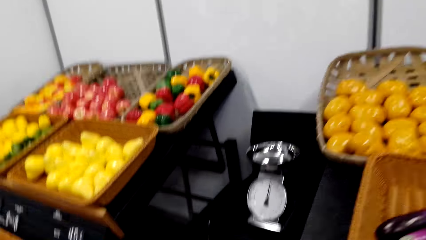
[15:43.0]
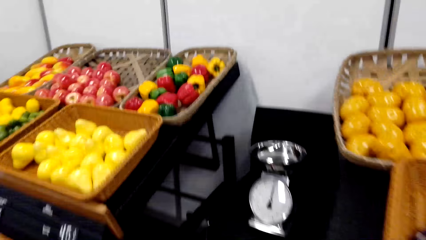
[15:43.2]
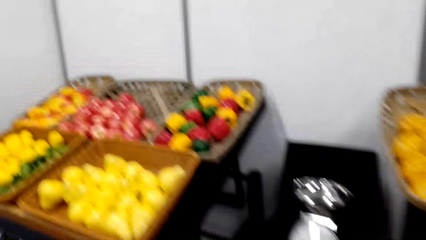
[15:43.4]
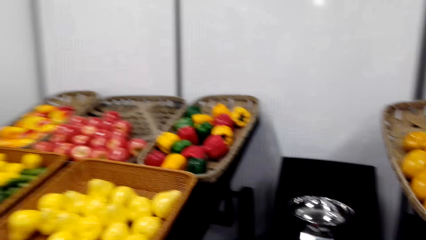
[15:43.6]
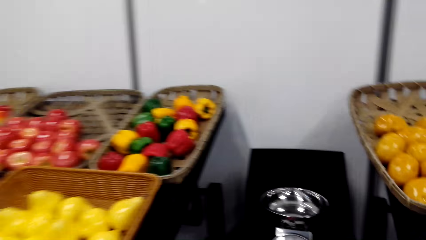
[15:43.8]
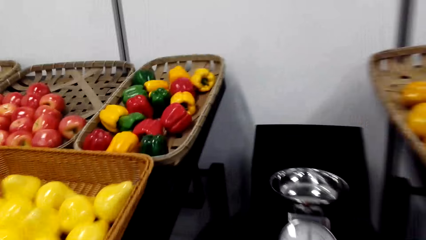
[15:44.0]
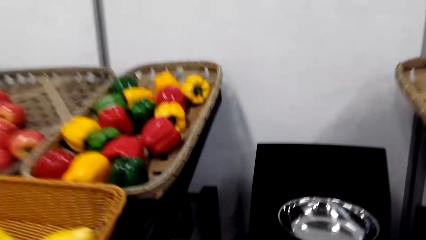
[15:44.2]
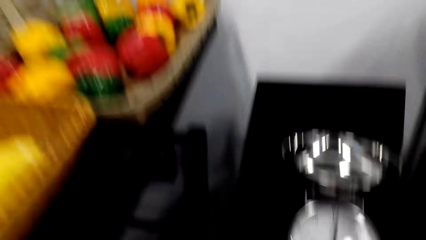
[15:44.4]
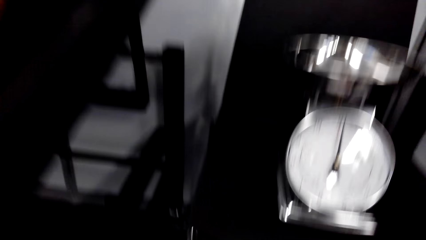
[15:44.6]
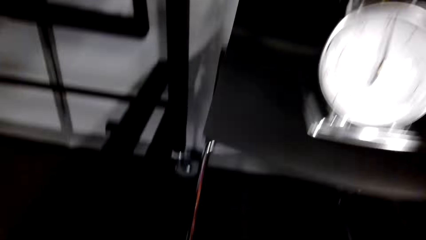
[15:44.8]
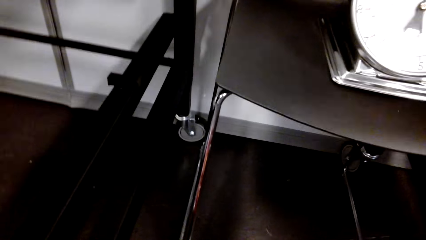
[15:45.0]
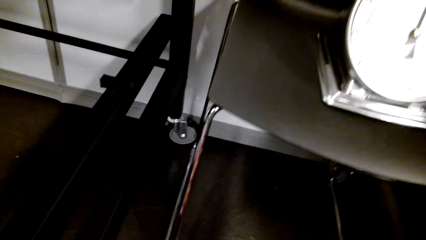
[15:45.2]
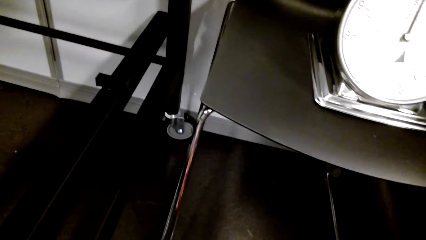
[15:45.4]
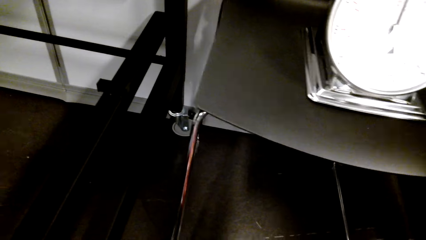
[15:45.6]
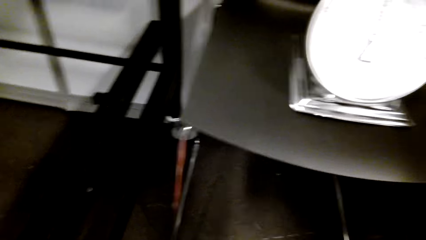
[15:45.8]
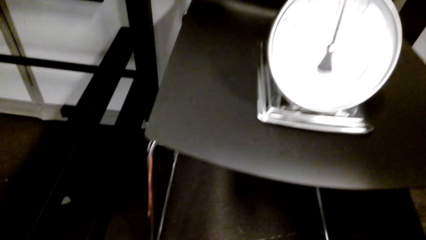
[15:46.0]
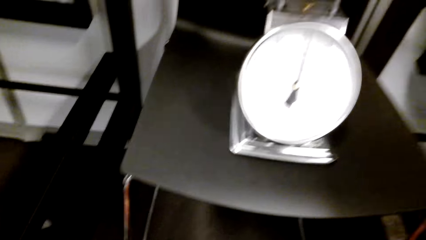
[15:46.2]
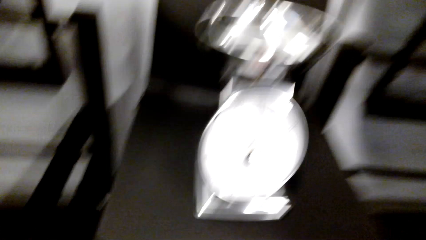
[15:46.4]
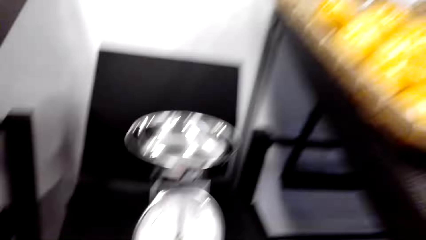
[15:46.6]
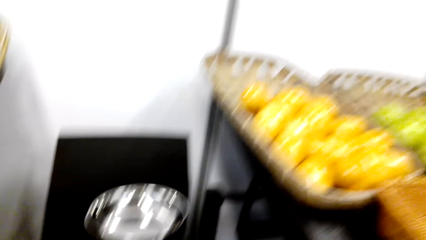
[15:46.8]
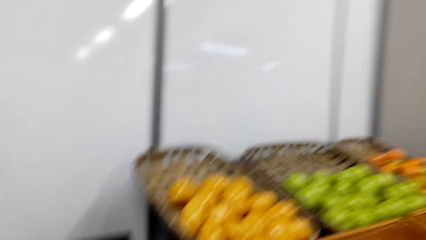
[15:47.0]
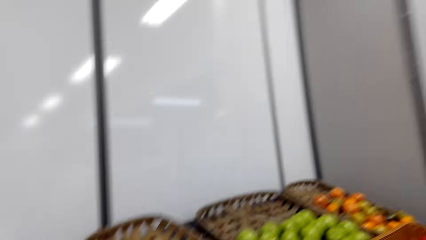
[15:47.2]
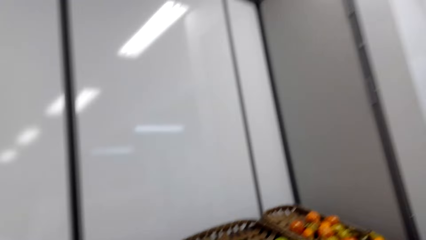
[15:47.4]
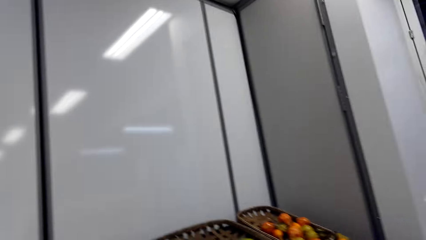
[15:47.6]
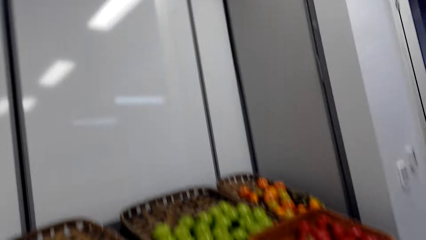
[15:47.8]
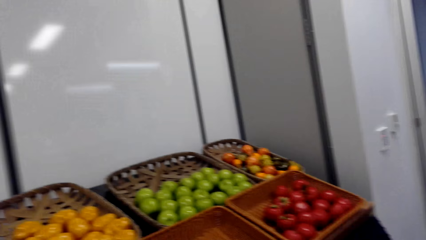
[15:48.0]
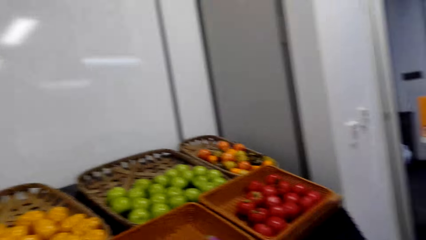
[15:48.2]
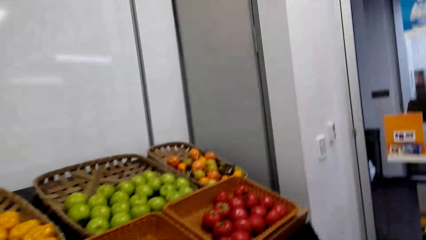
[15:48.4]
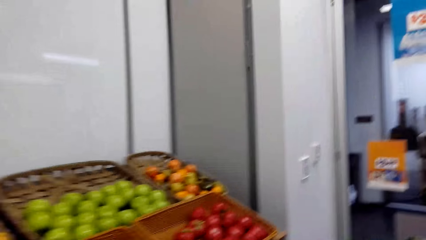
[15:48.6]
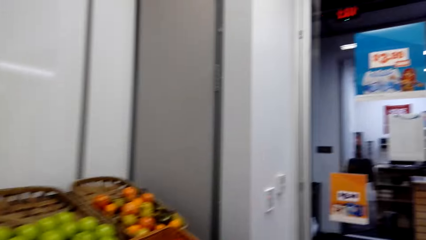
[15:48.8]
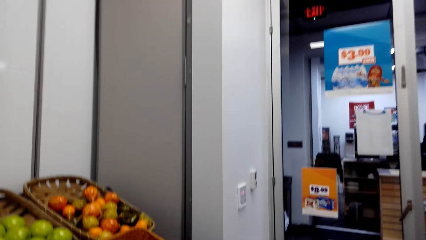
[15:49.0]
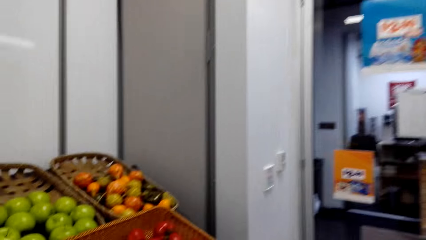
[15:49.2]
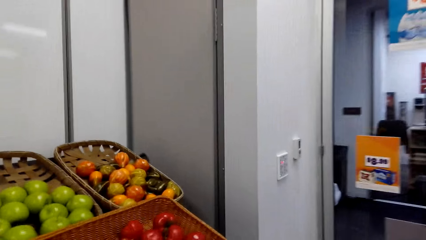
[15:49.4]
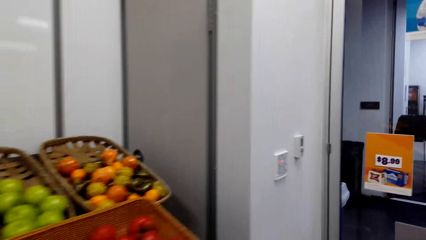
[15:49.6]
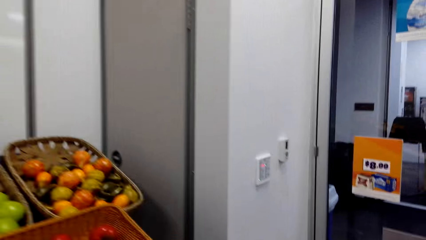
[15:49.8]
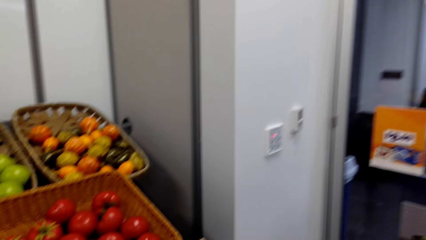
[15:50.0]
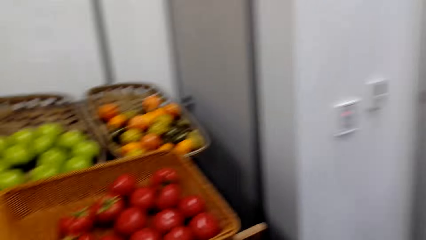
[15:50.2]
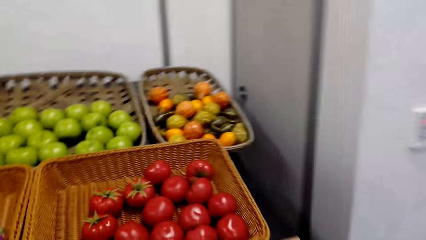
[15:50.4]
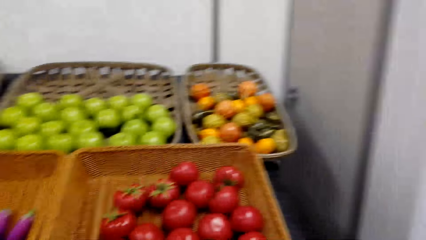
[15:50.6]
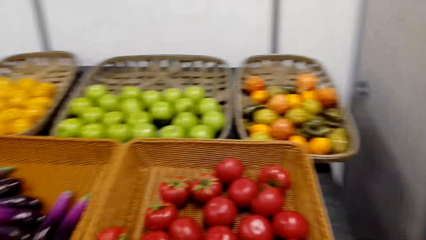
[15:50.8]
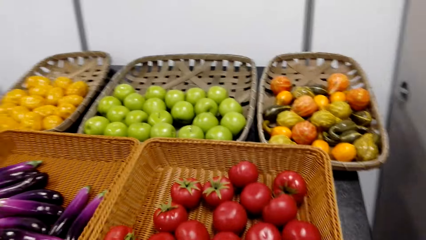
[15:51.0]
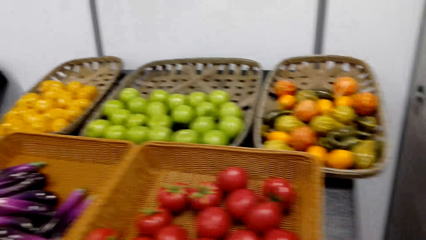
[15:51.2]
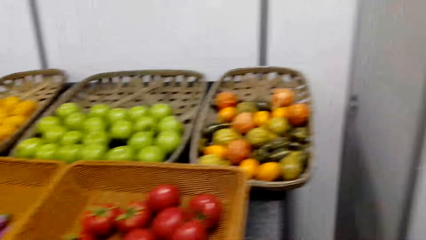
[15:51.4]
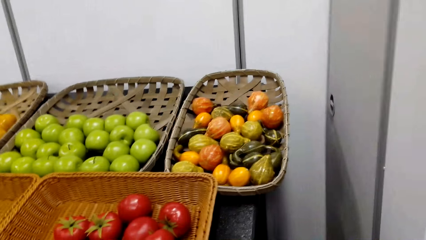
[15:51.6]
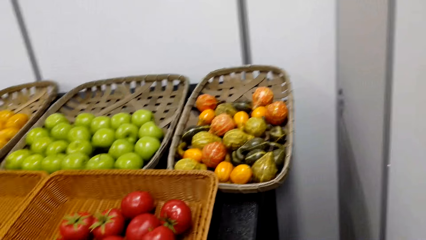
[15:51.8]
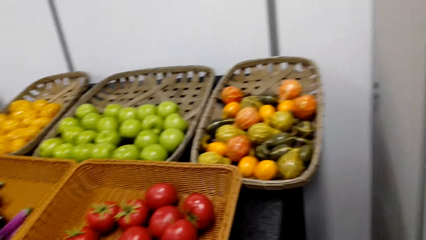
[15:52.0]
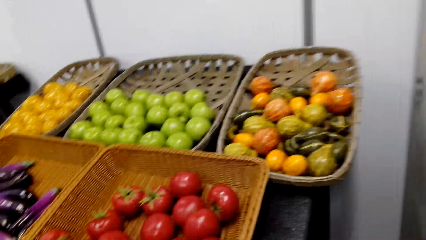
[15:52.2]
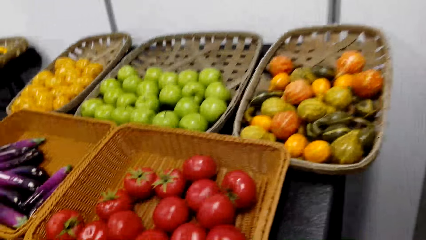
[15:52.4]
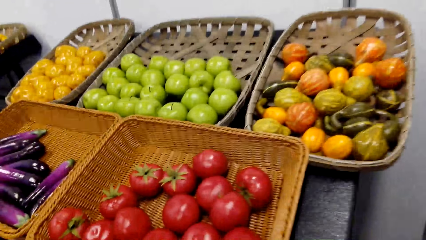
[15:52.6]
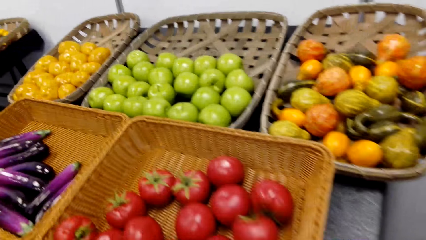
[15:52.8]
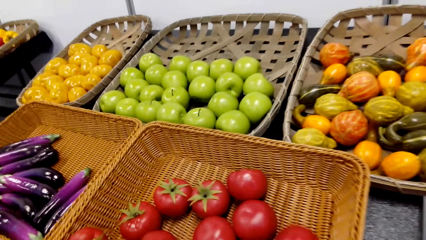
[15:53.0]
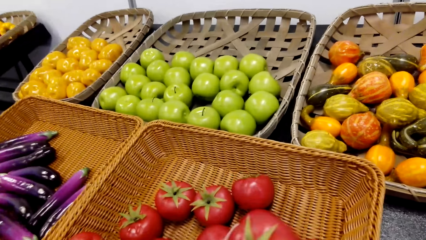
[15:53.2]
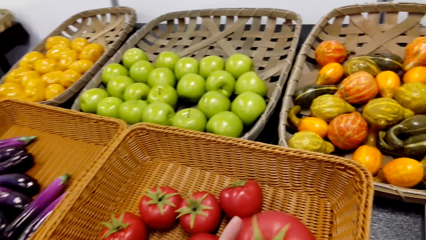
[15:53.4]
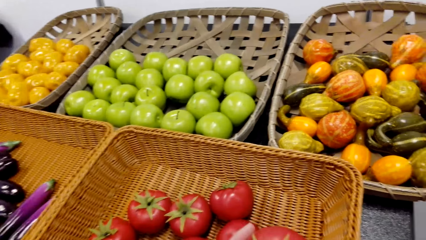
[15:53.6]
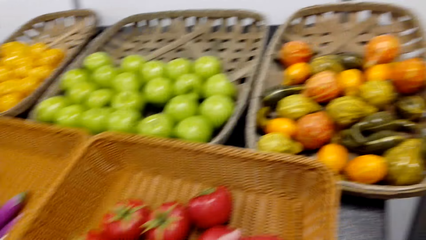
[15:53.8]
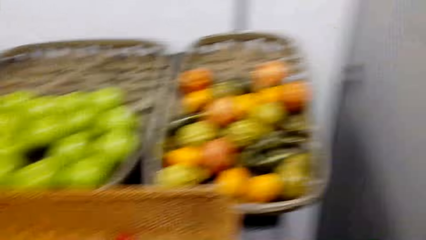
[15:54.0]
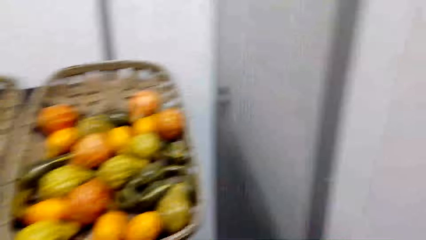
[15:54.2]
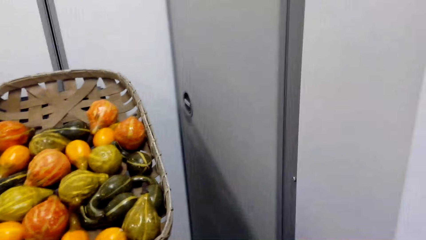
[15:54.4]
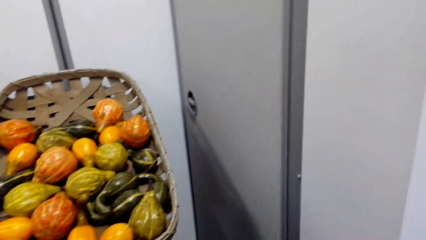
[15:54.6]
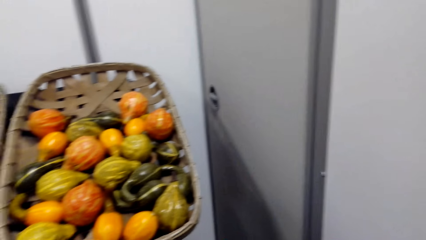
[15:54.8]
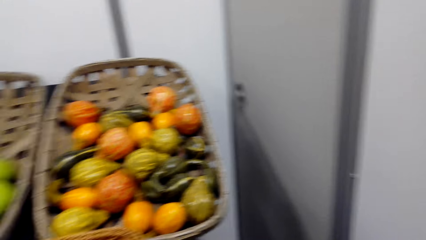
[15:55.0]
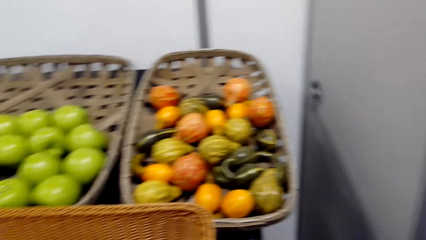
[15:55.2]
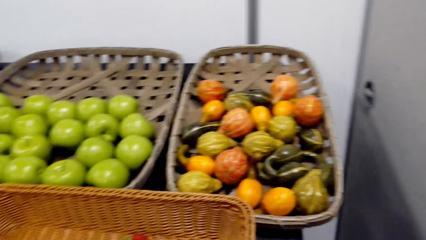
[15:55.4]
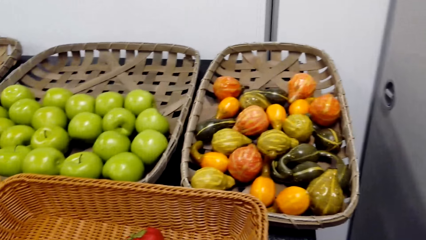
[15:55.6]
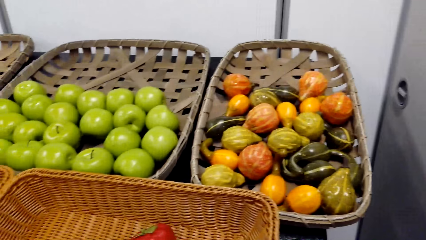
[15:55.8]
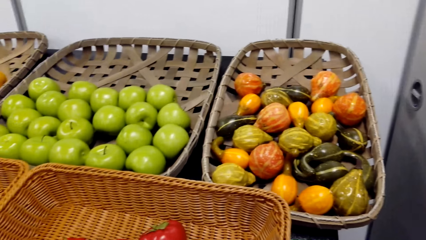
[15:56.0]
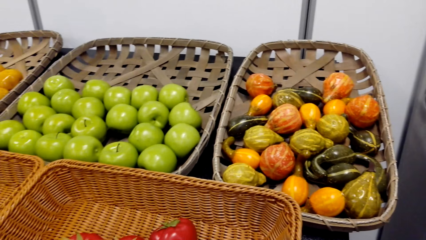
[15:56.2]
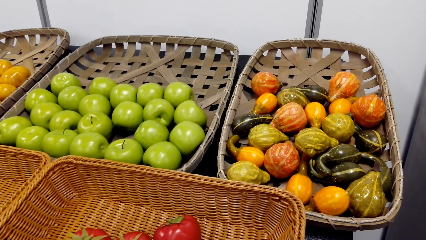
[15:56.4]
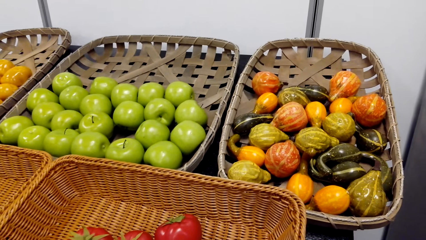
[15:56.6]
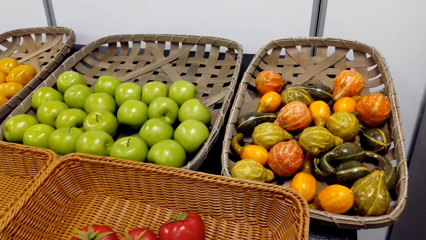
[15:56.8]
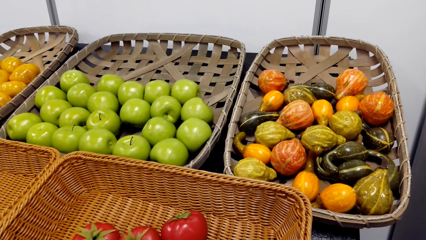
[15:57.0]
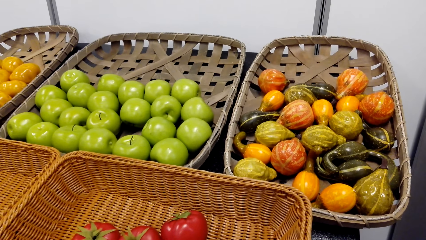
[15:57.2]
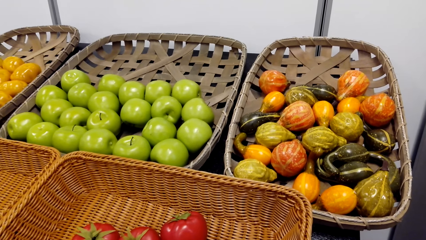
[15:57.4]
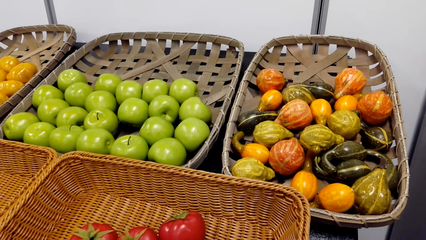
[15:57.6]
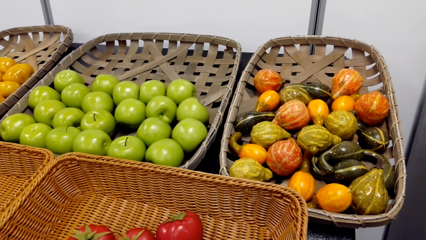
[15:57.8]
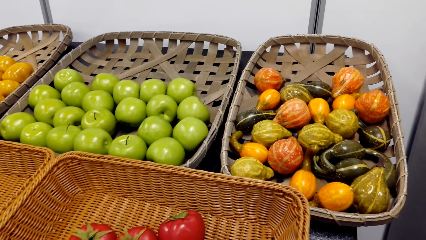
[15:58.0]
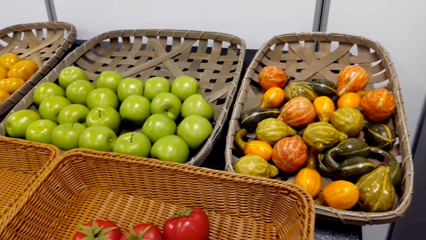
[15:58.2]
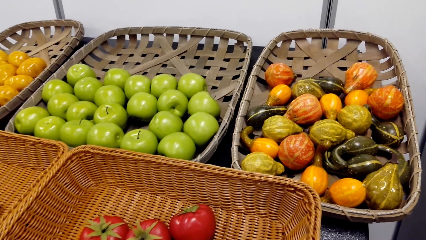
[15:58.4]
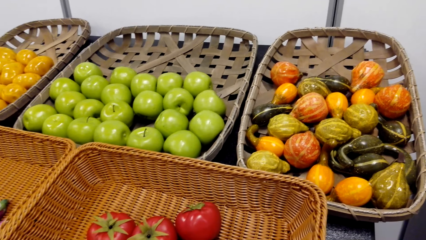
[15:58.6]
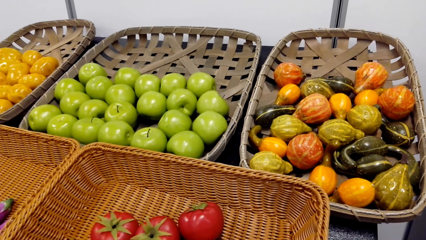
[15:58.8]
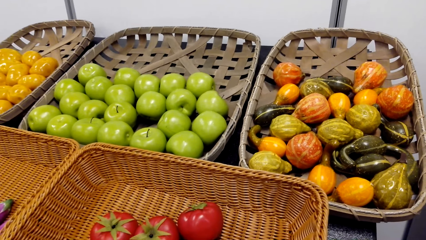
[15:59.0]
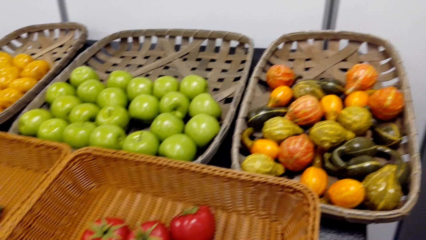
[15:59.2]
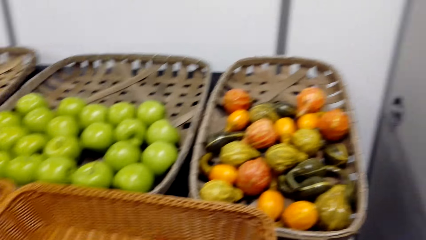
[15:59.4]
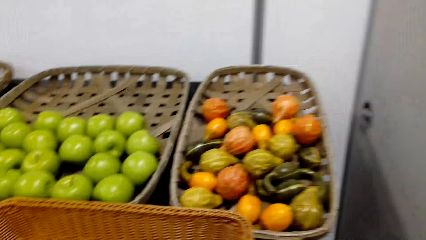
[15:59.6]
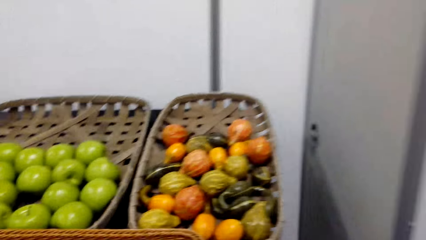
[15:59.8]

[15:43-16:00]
The camera wearer picks a tomato. They stare at the tomato.
